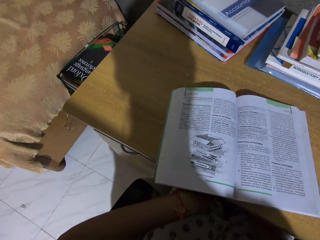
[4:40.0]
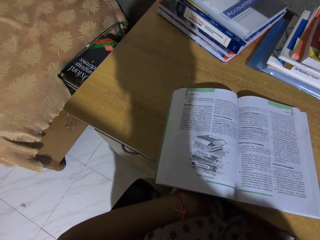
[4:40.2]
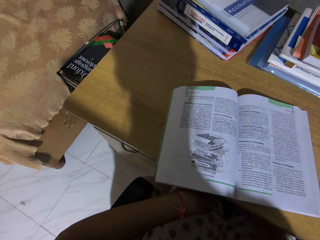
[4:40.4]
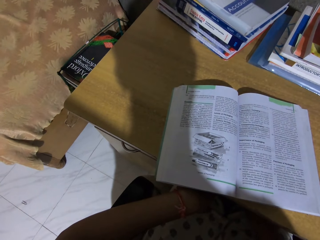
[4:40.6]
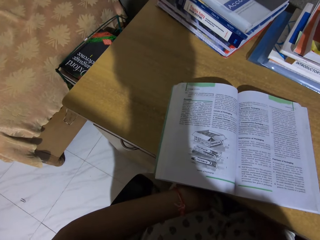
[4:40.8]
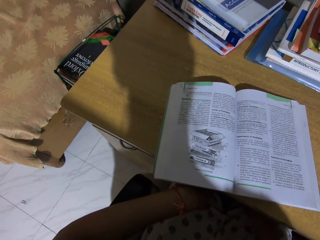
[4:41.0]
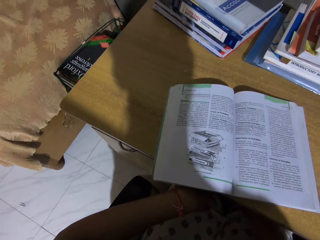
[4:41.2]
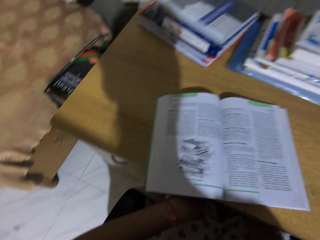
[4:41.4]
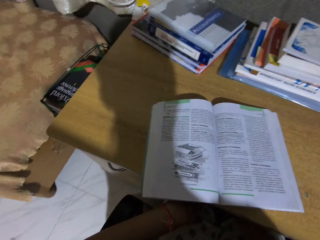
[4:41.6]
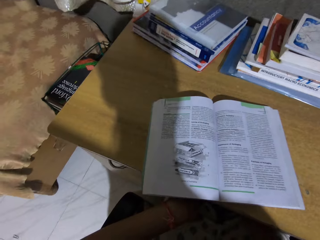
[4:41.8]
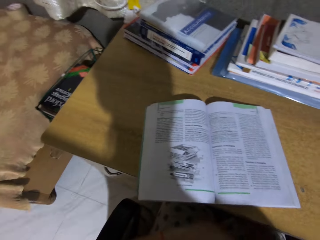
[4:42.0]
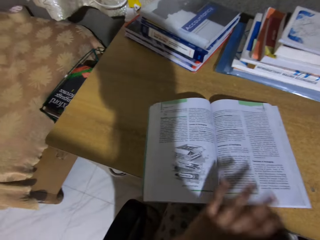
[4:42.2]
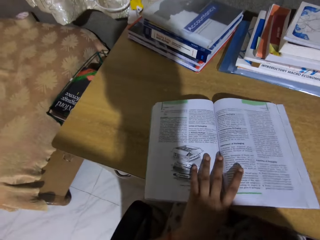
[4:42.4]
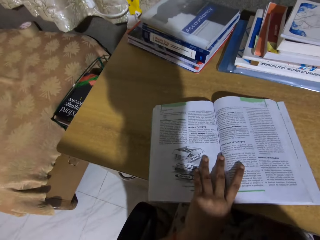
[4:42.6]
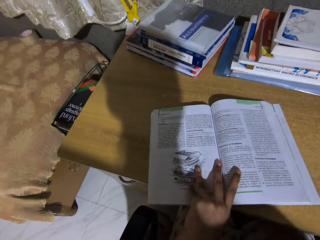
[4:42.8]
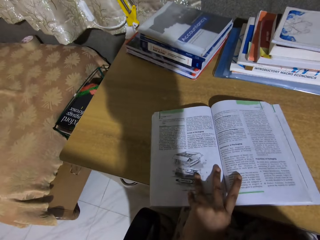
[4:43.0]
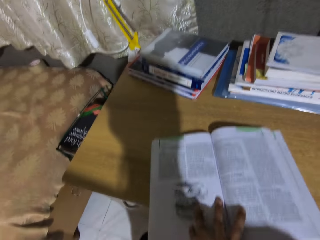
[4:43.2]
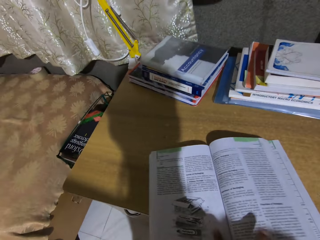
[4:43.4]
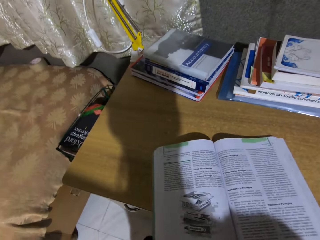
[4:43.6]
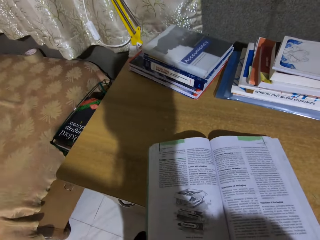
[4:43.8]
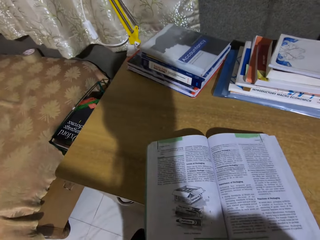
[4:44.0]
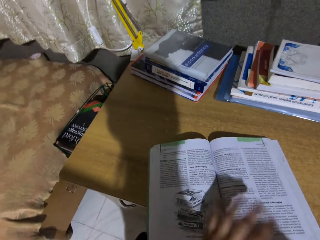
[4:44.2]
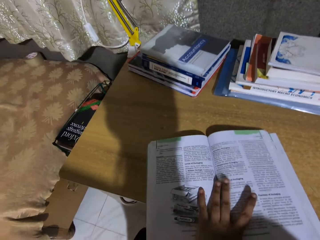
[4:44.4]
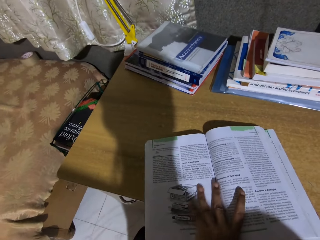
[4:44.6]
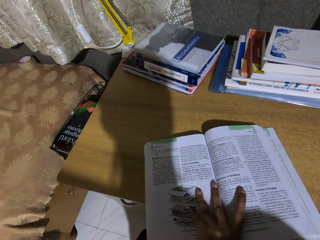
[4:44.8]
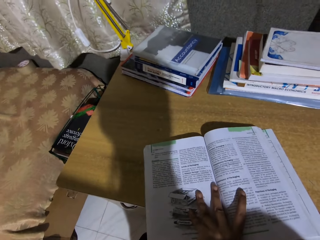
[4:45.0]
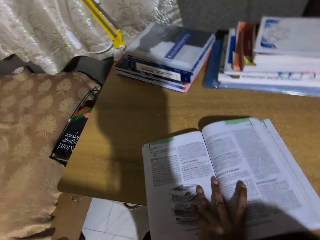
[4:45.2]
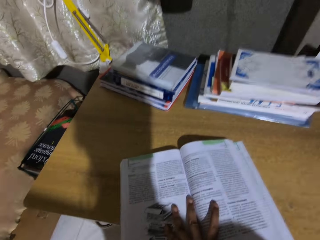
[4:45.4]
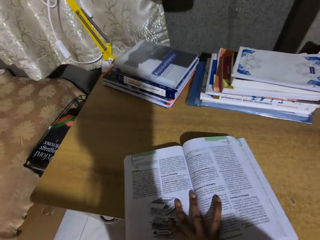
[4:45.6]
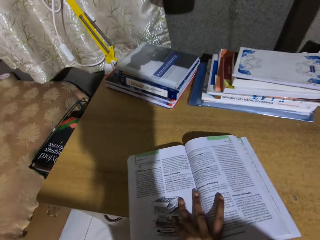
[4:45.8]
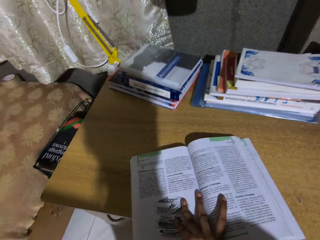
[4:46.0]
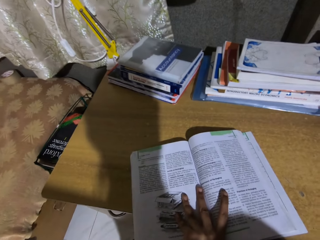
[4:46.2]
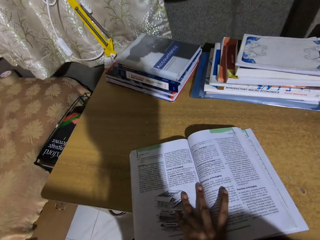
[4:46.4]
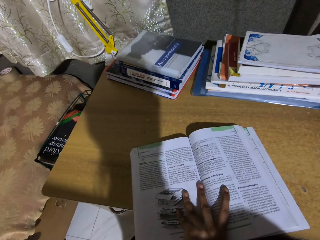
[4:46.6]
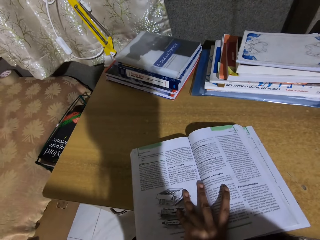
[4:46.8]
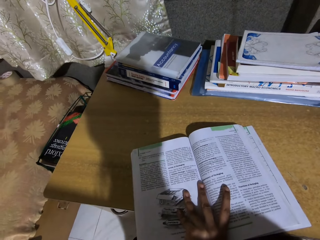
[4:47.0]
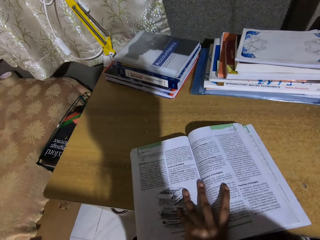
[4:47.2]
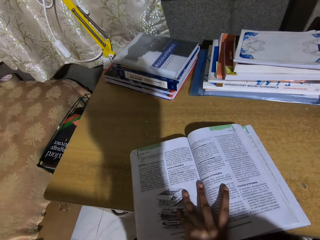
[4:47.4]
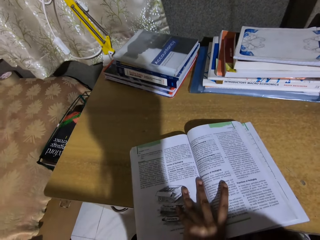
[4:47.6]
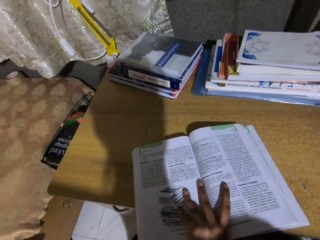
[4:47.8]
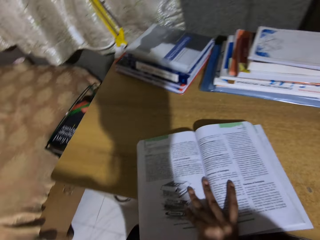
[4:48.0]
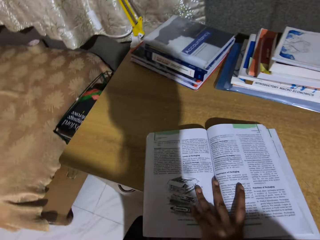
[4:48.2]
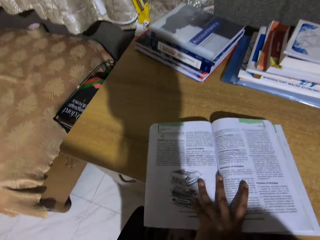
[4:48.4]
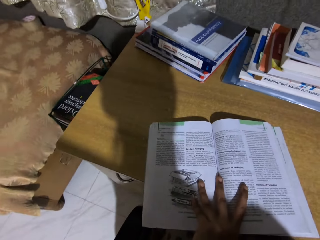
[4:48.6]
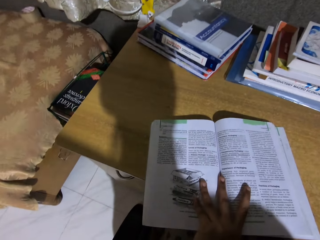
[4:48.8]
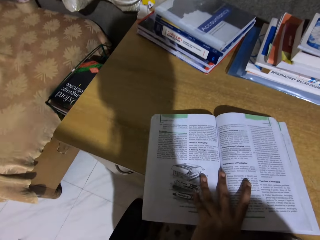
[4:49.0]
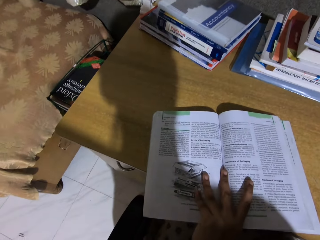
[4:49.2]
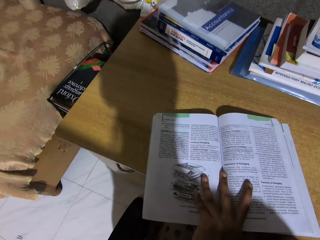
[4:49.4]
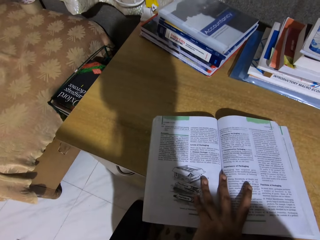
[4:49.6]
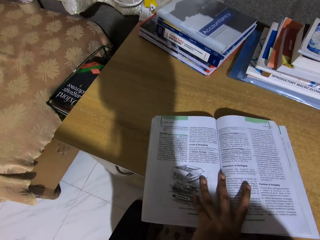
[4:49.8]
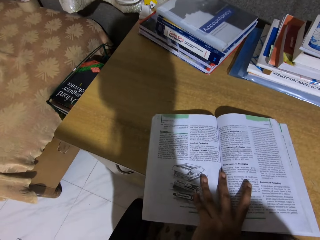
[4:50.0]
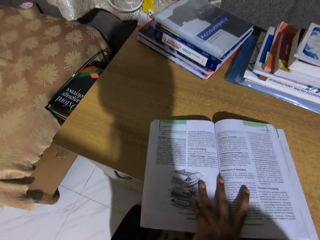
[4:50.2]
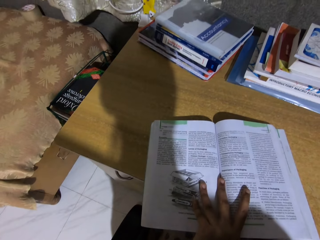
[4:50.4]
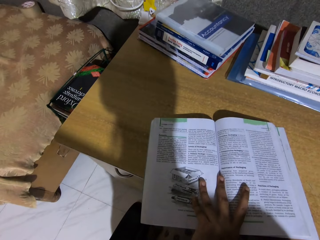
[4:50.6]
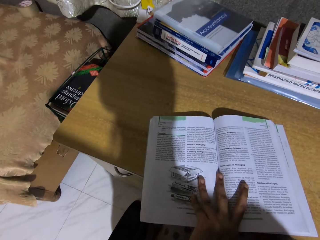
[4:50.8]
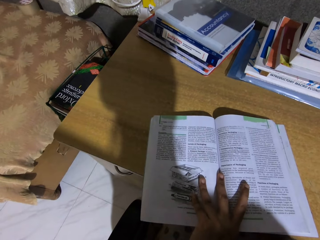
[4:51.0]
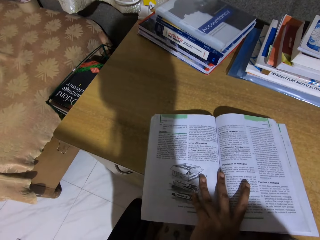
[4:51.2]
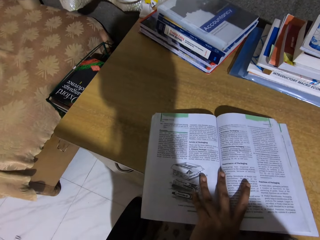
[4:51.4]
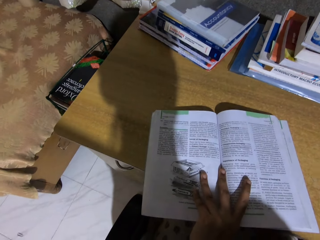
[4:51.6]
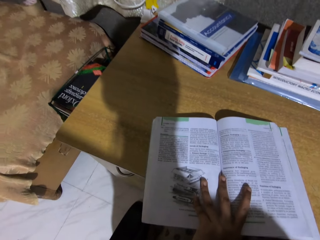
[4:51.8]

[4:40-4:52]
The camera wearer touches the book.

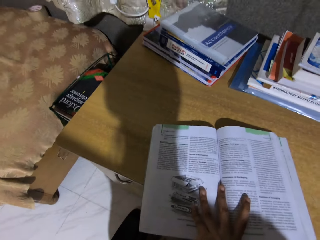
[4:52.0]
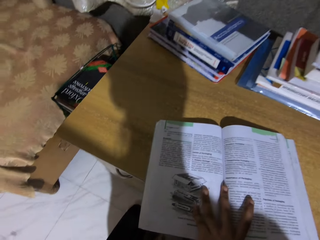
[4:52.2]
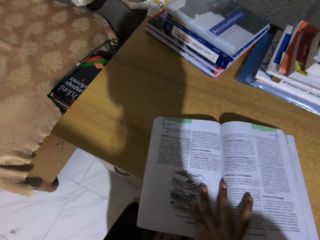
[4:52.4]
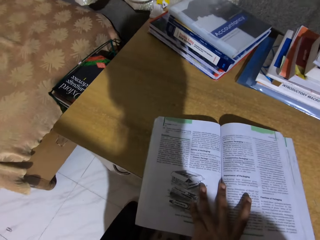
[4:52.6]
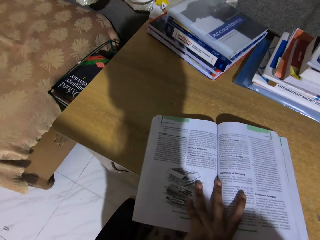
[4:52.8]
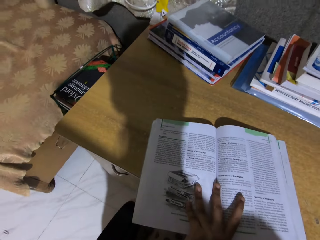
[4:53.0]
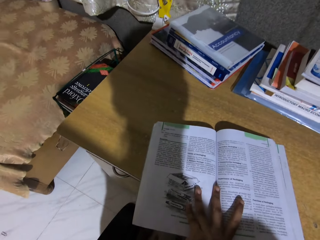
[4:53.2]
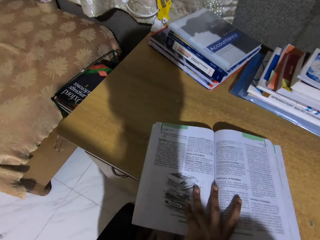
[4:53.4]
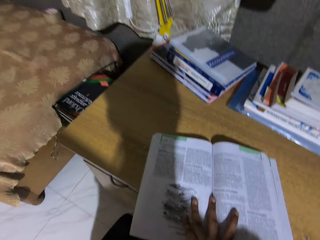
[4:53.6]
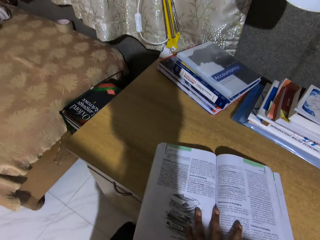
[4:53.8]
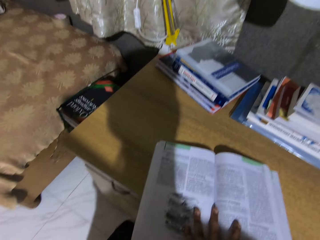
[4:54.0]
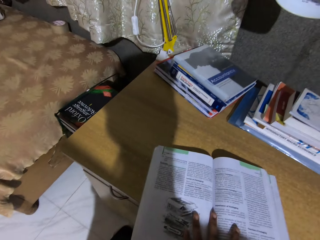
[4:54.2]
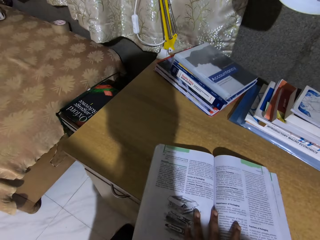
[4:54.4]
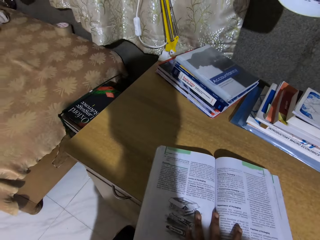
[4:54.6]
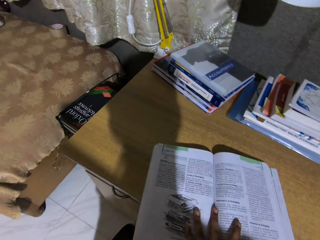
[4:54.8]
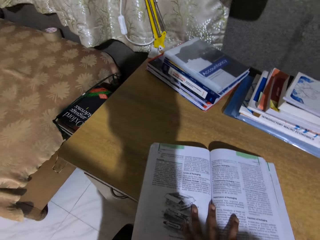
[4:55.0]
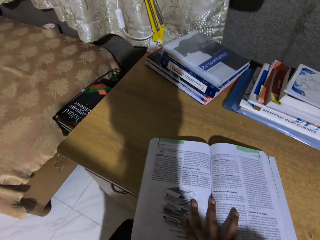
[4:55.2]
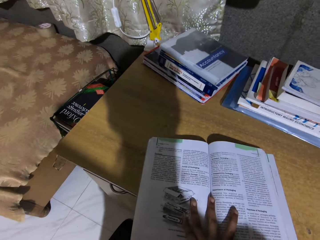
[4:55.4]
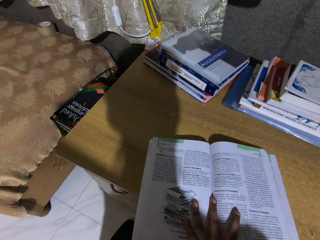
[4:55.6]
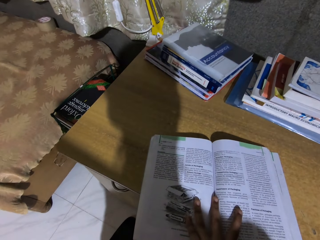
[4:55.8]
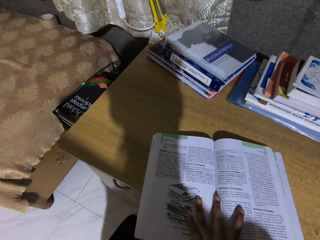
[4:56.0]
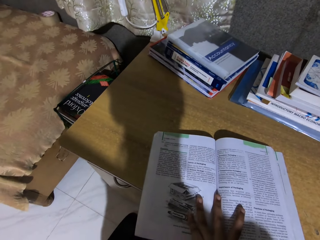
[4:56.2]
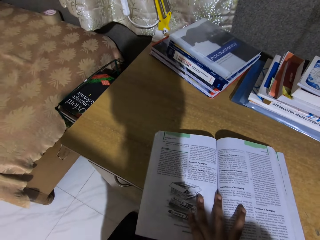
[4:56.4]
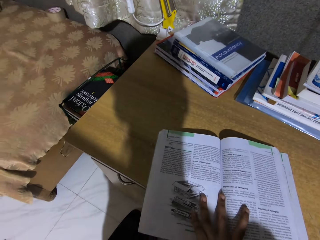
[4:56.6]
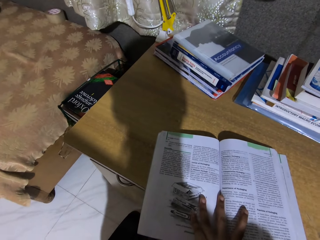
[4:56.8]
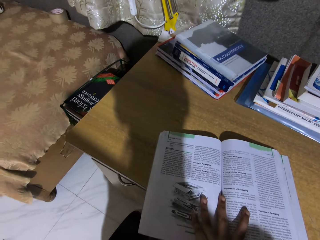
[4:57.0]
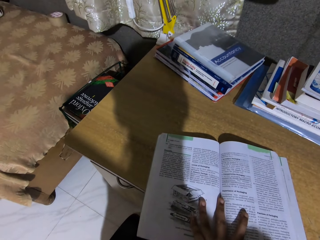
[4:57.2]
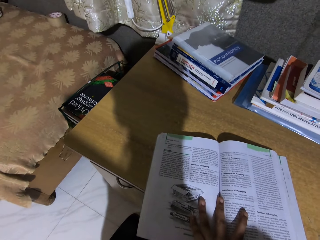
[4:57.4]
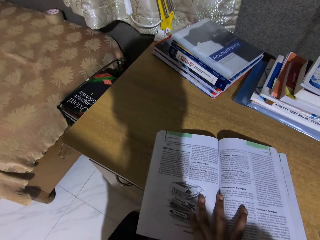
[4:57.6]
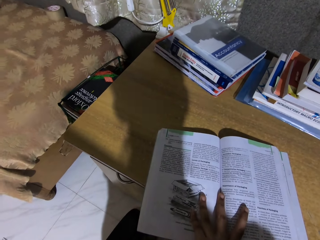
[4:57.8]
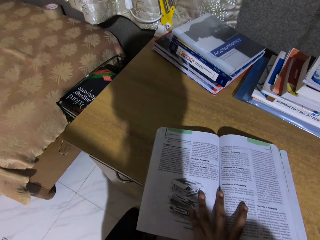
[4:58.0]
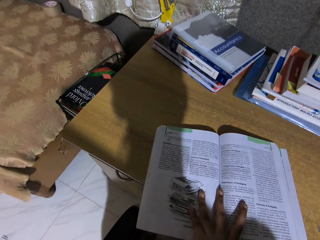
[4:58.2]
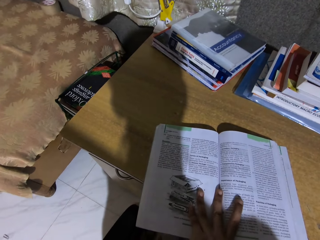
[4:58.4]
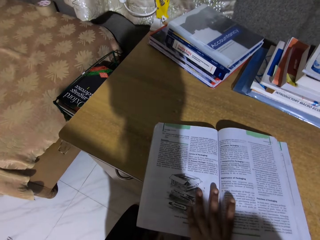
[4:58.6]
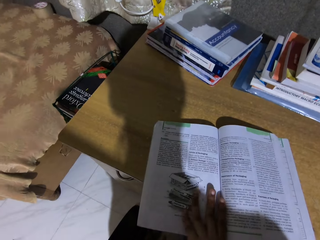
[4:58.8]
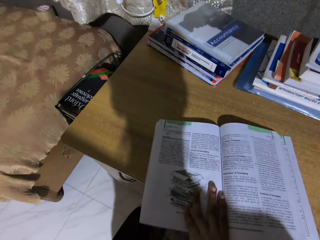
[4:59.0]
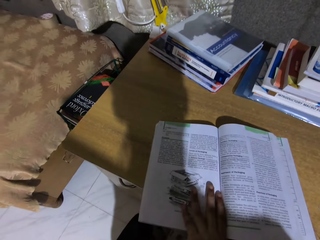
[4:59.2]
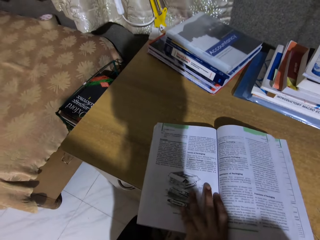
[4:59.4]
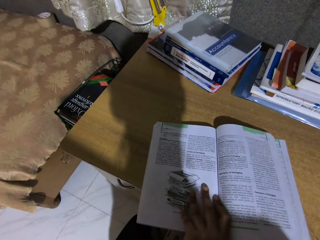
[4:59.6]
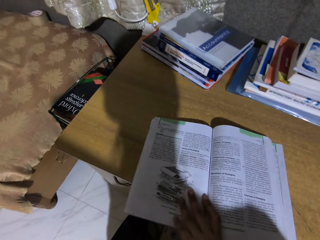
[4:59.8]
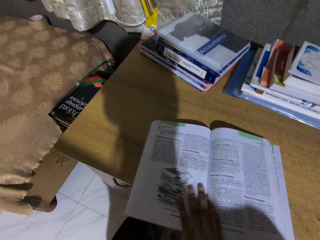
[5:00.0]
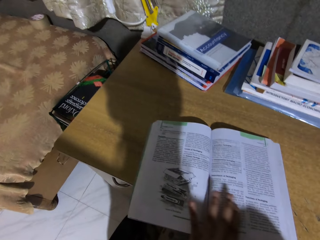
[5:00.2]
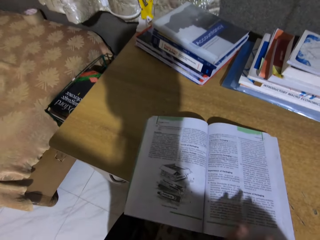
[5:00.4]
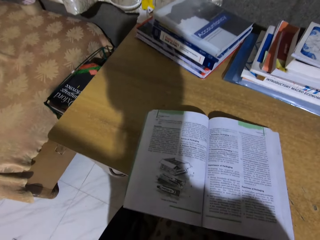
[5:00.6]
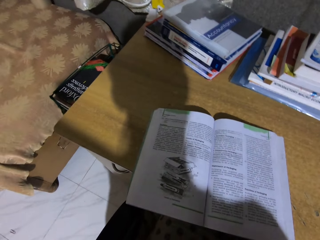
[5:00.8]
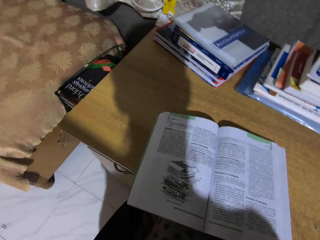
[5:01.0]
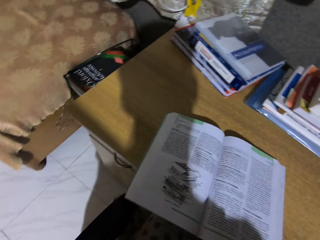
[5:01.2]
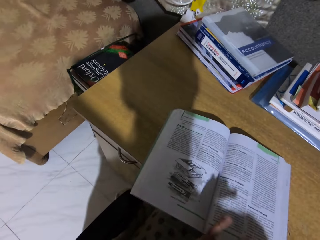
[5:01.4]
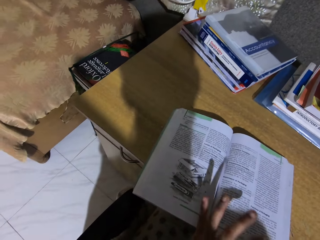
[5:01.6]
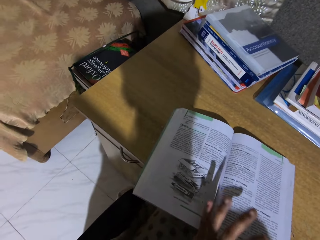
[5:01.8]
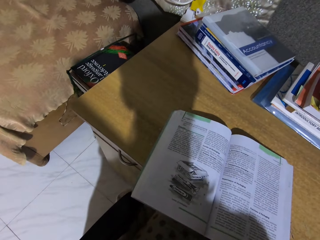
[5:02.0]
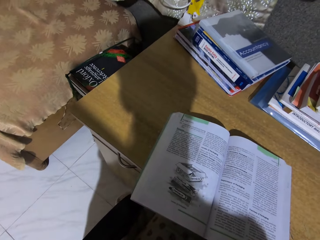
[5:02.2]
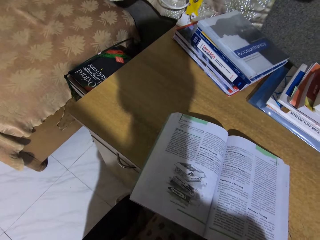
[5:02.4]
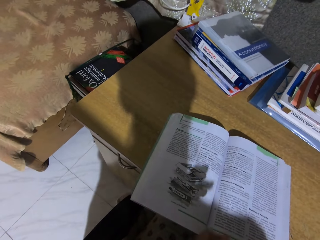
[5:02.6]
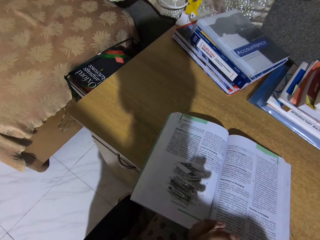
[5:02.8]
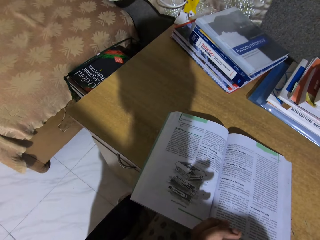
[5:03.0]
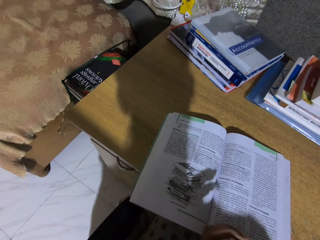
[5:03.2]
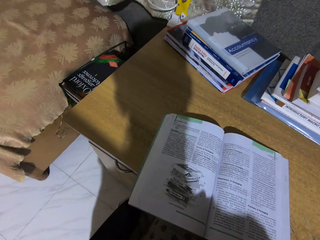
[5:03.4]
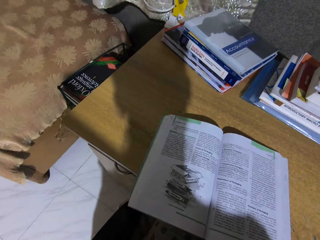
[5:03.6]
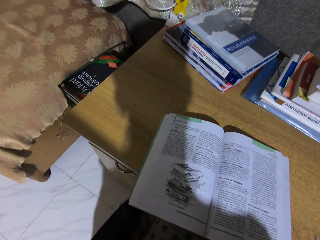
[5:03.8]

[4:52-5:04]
The camera wearer removes a hand from the book.
